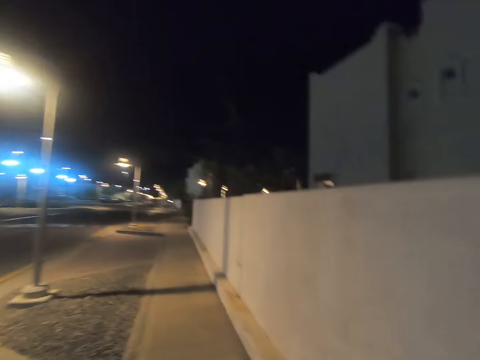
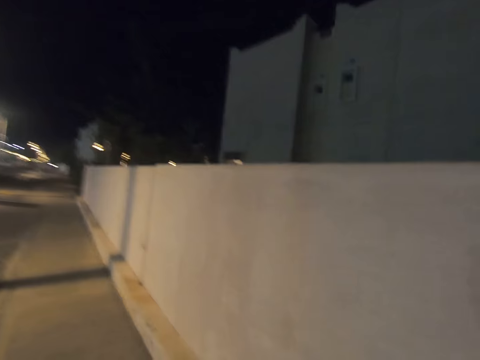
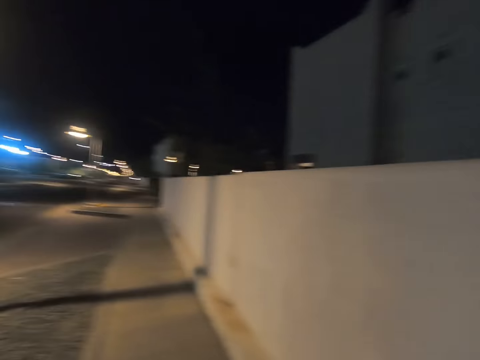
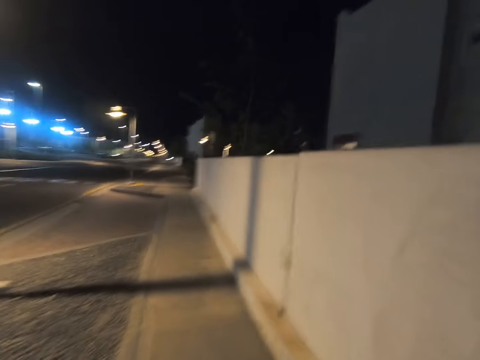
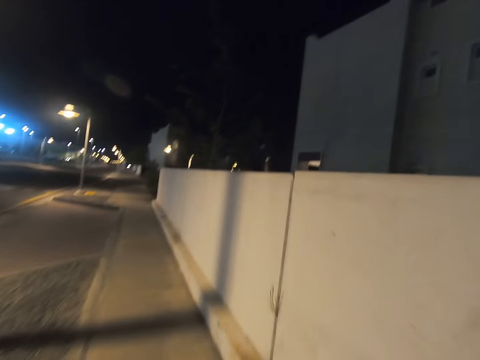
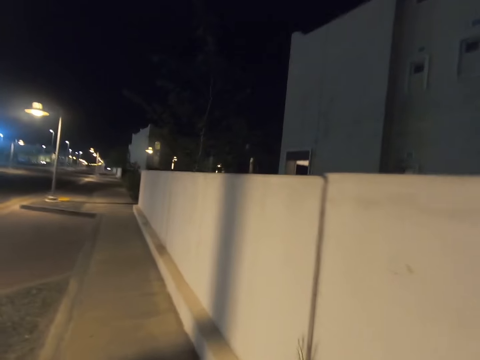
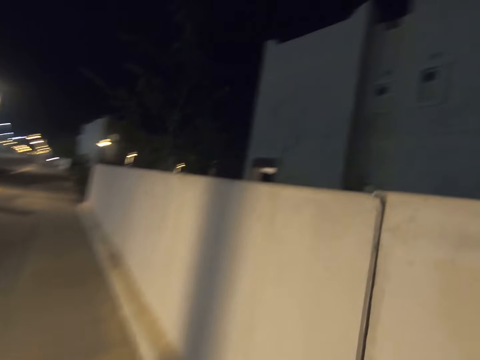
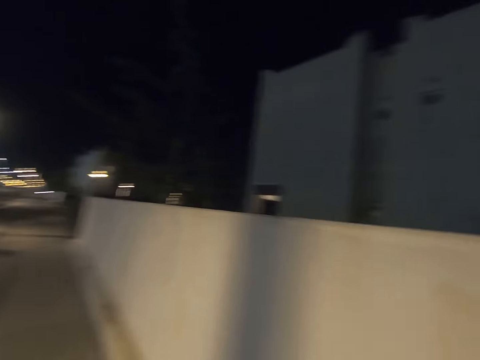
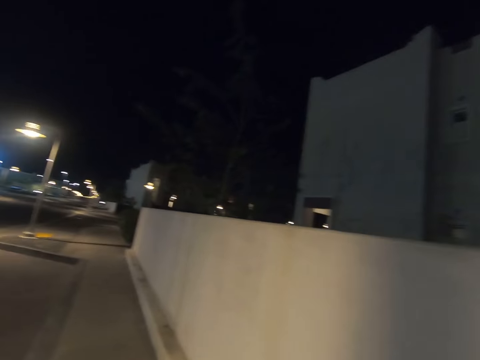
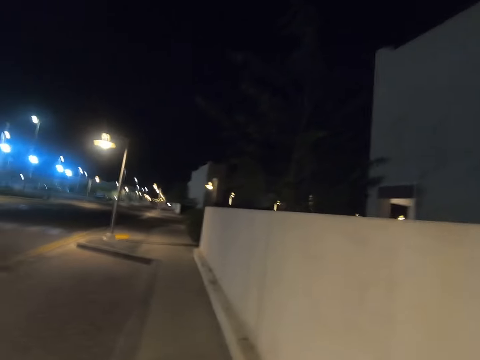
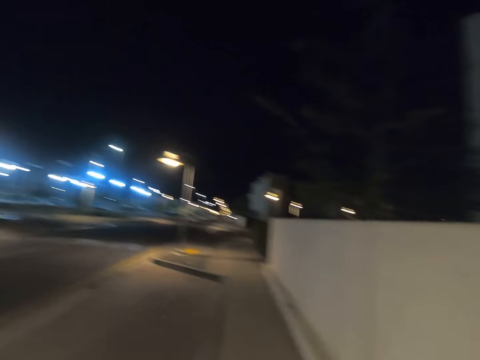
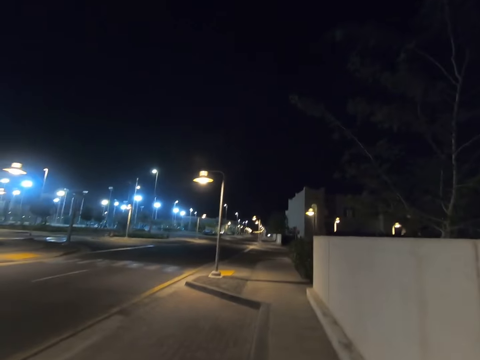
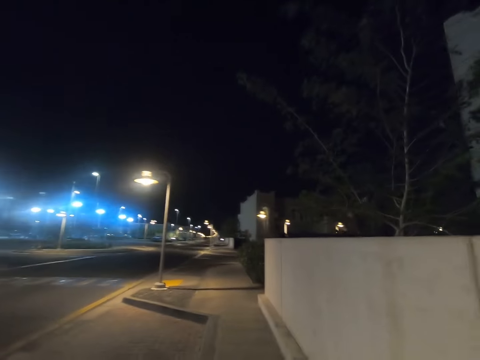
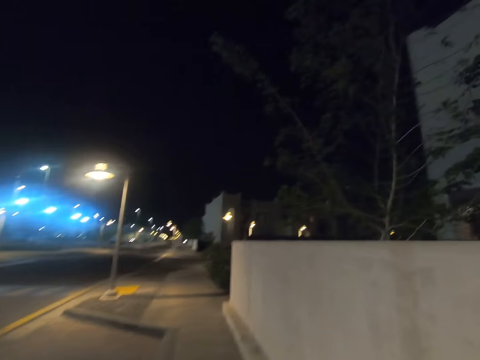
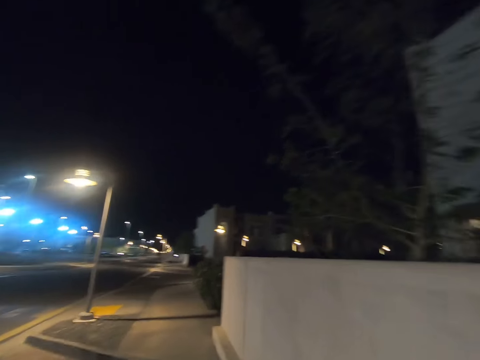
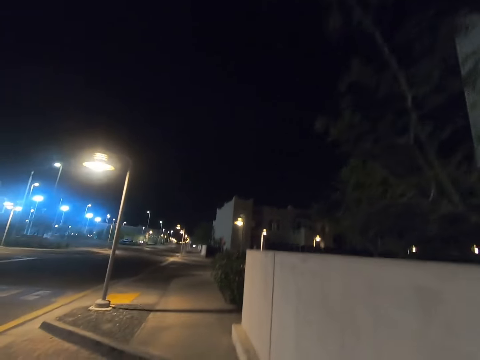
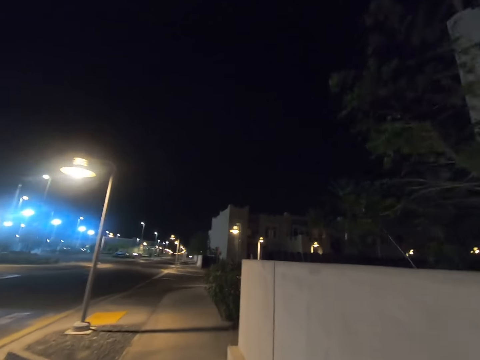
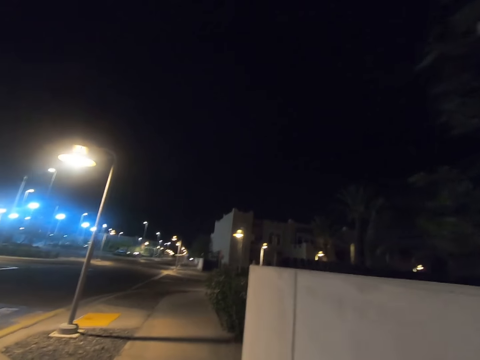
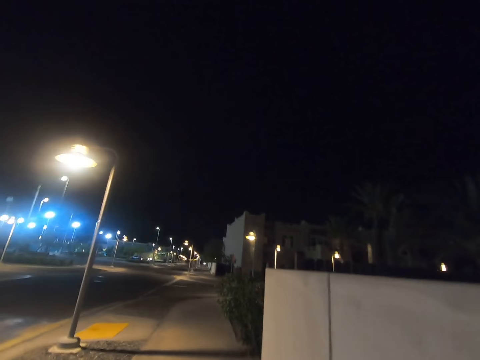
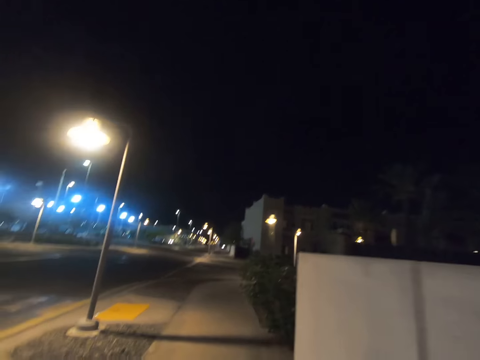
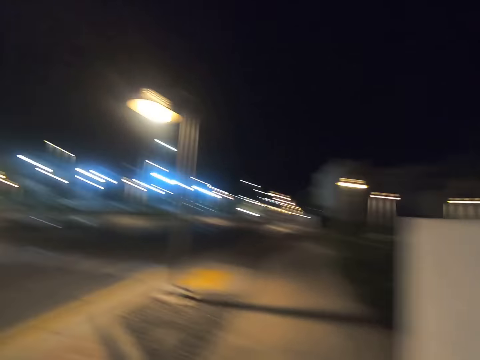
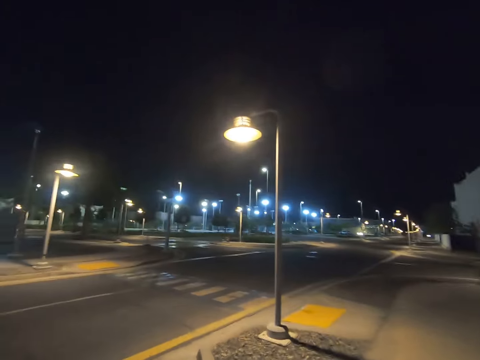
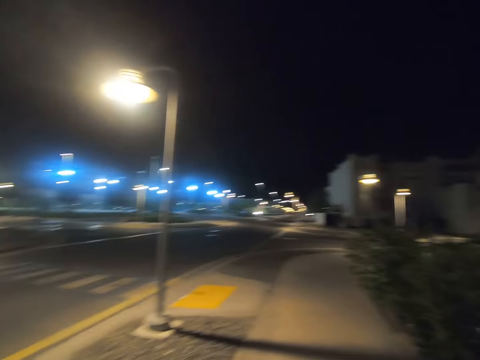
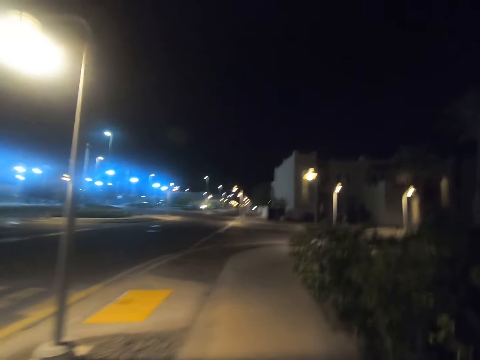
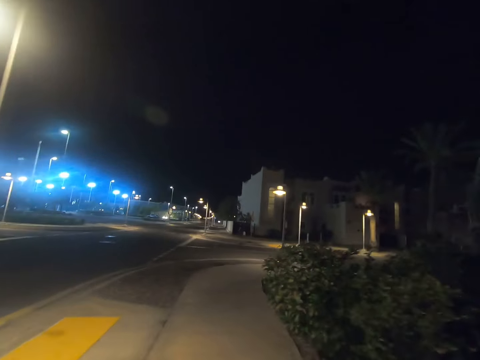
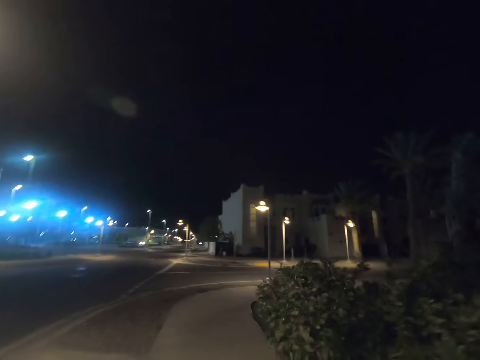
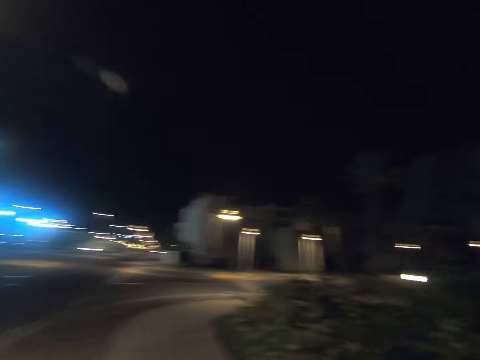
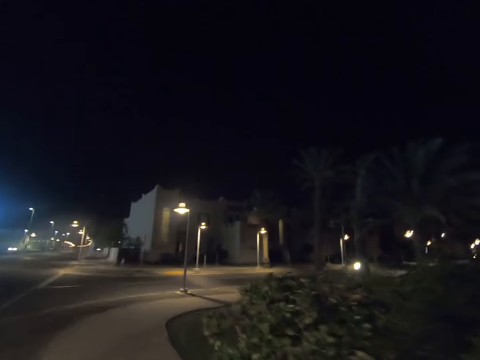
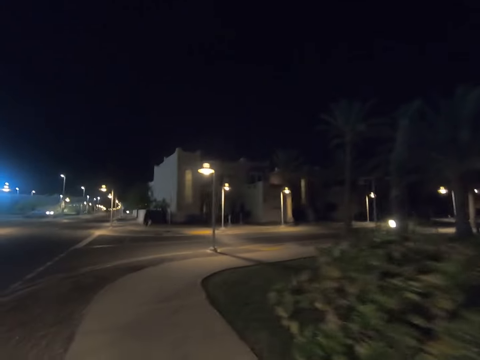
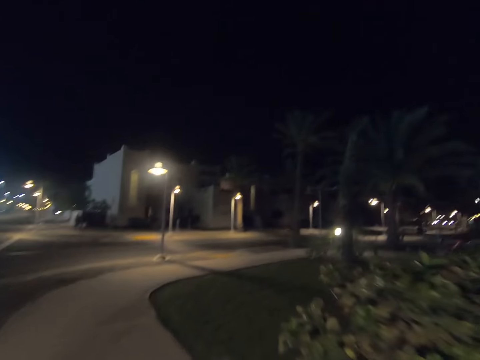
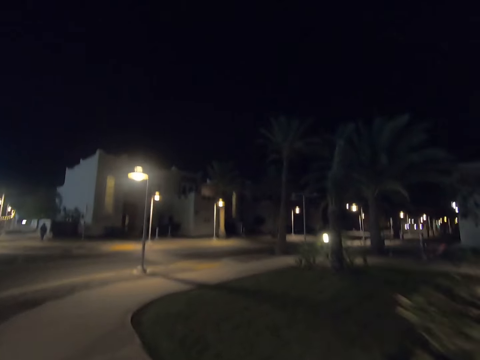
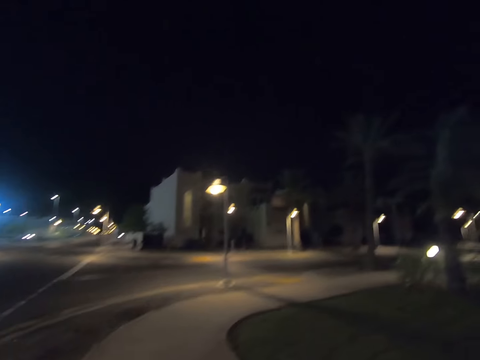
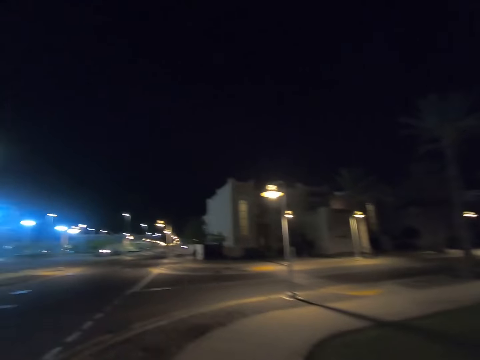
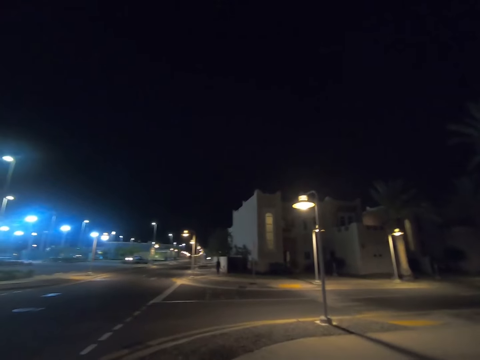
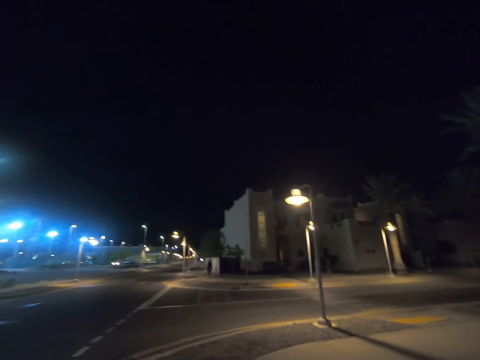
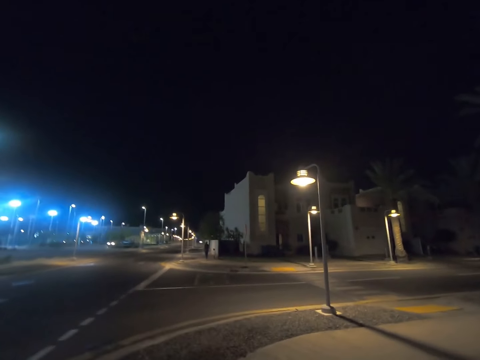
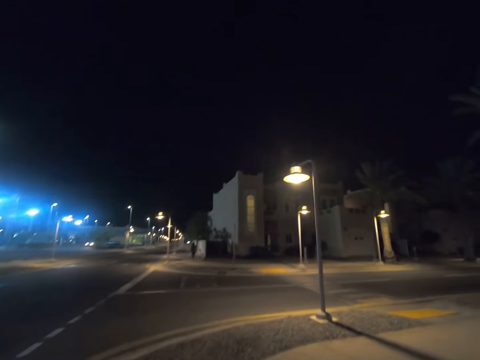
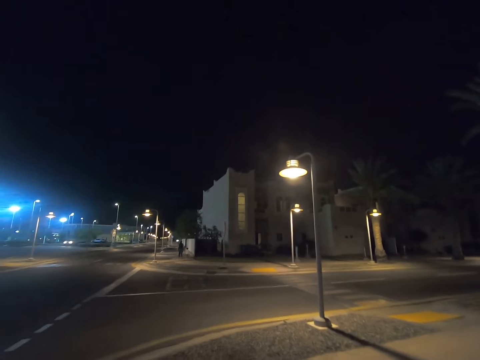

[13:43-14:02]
The camera wearer looks forward. They look left. They look forward. They look right. They look forward.

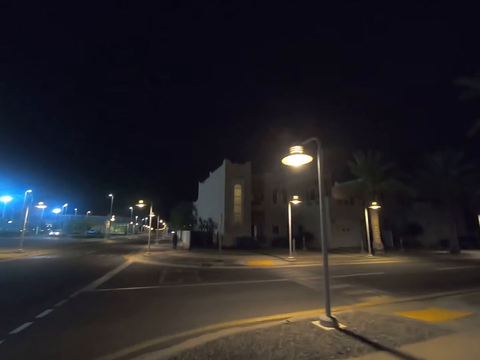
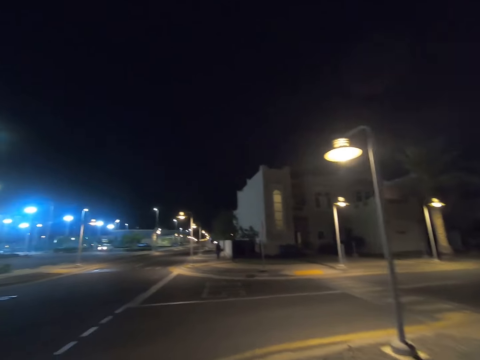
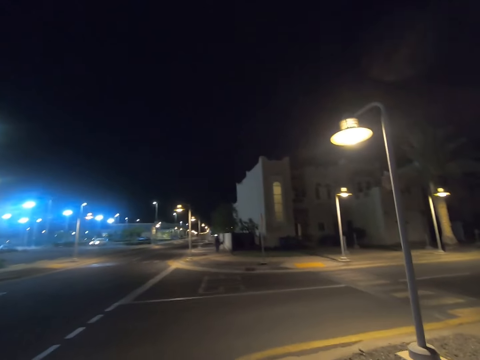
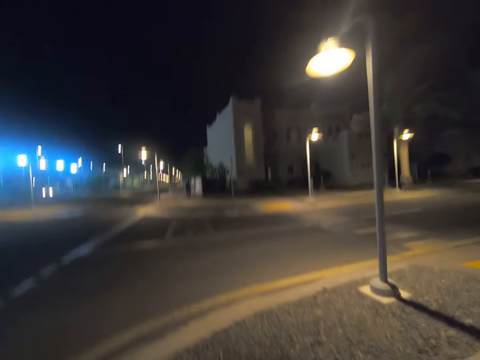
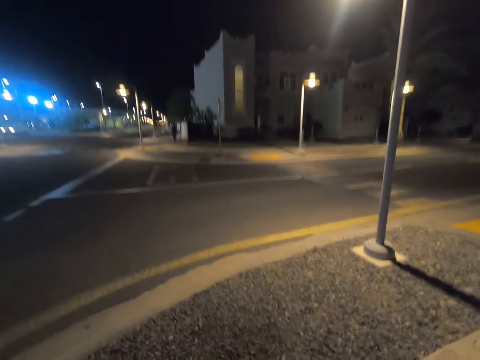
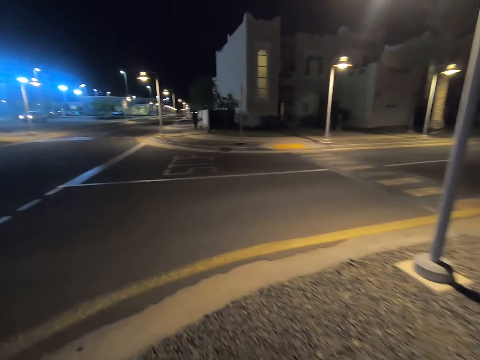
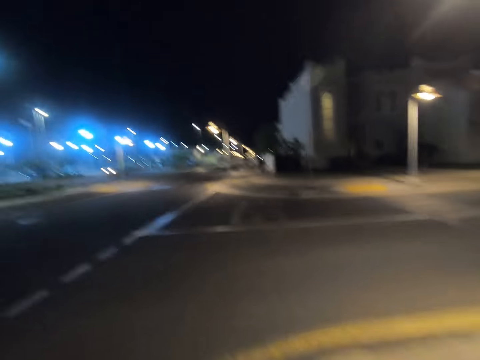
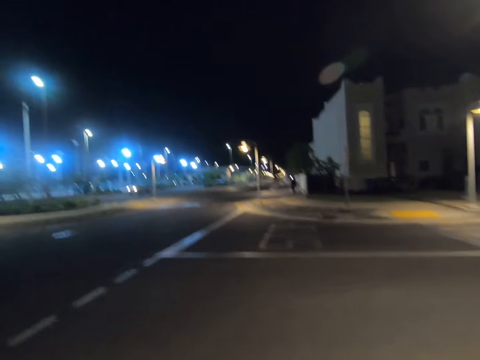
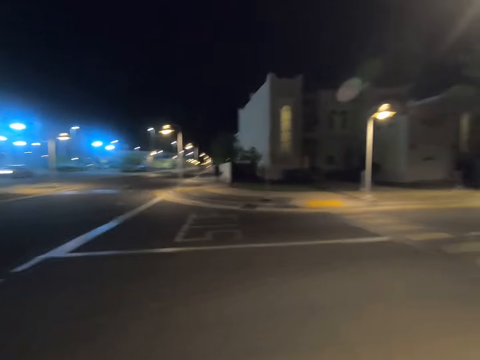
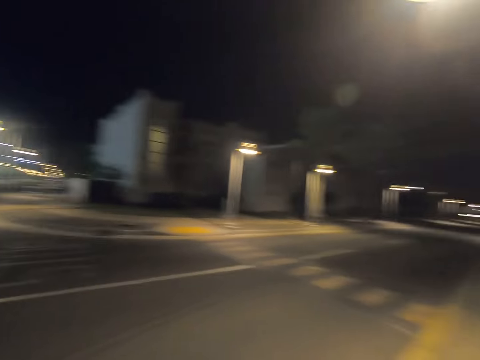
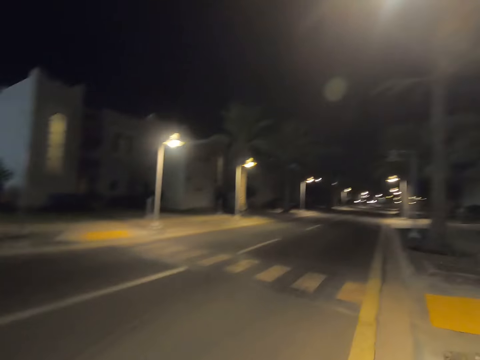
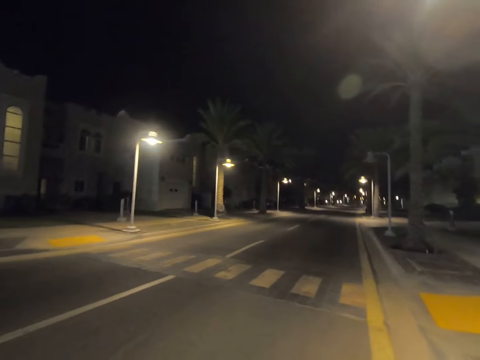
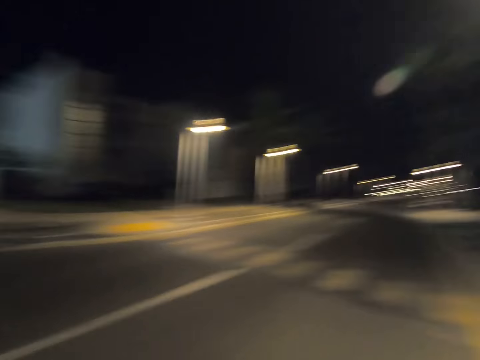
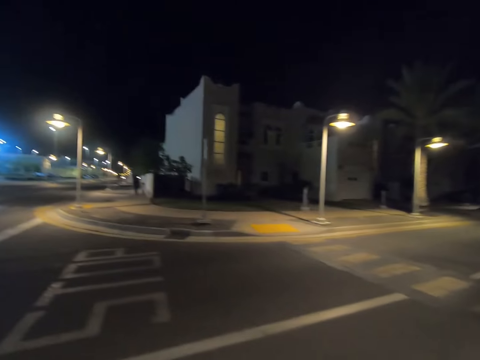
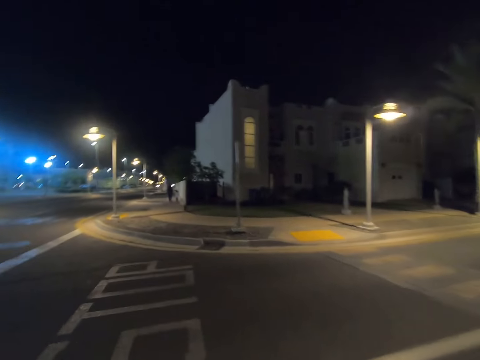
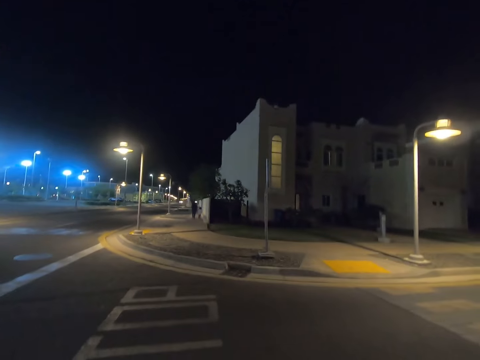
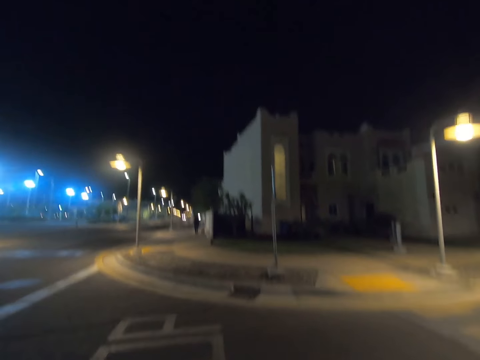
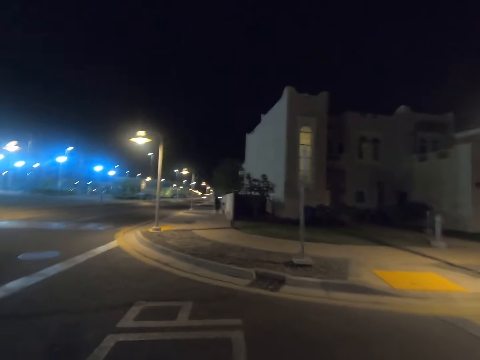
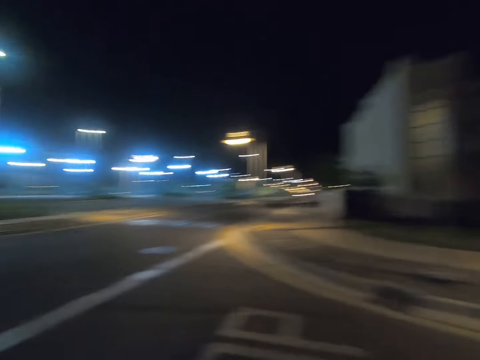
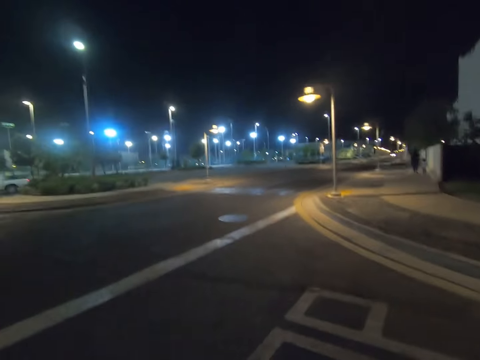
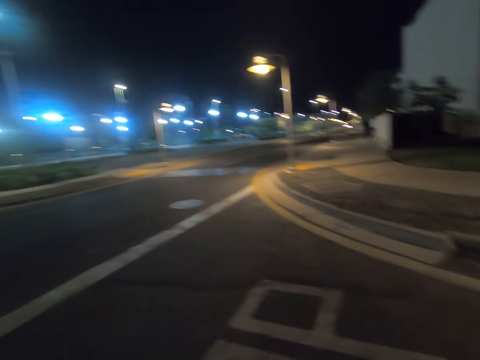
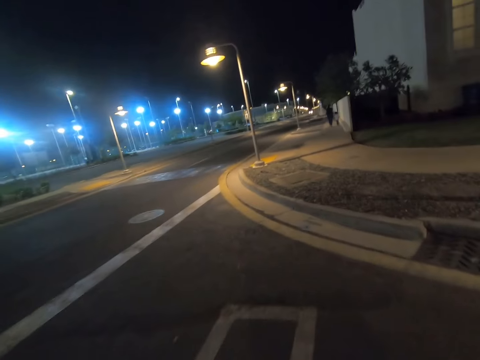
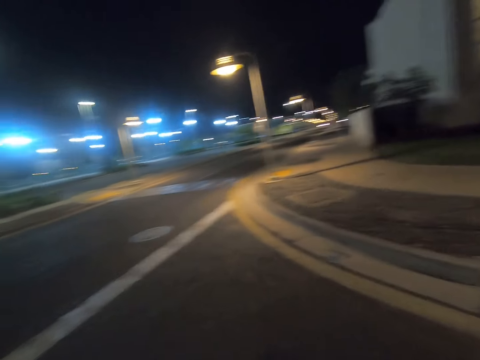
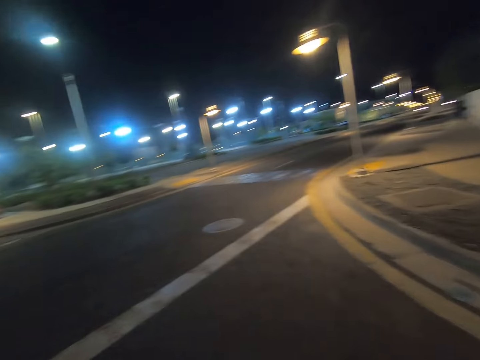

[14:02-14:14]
The camera wearer looks right. They cross the road. They look forward. They look left.
